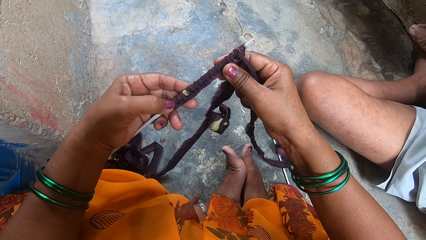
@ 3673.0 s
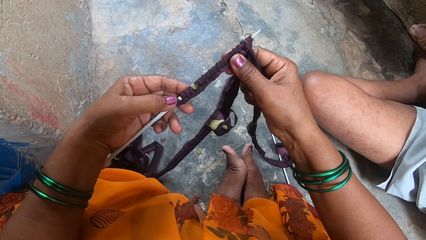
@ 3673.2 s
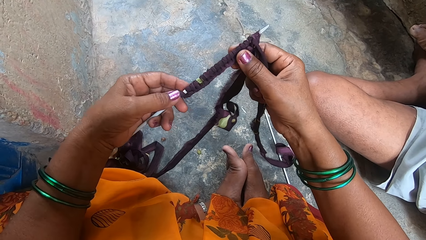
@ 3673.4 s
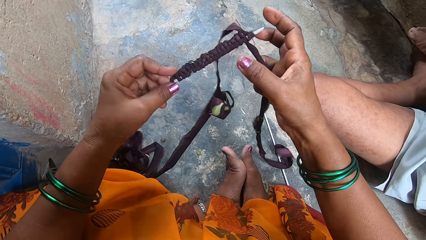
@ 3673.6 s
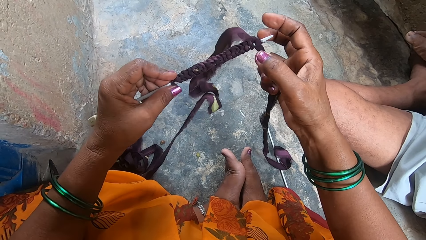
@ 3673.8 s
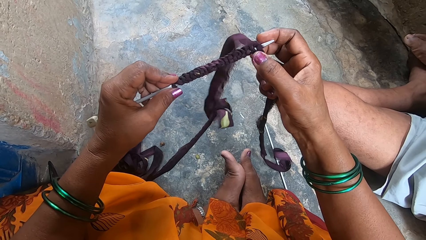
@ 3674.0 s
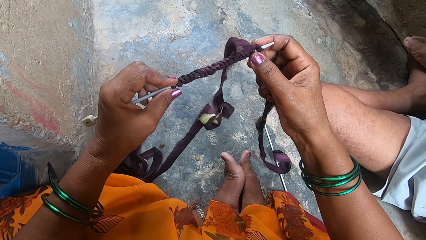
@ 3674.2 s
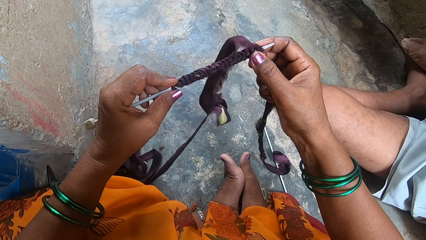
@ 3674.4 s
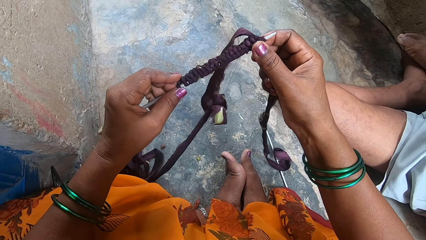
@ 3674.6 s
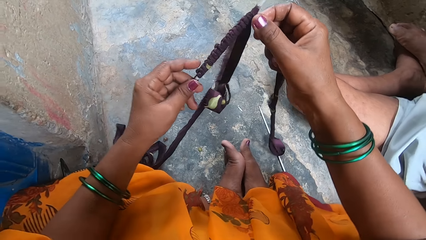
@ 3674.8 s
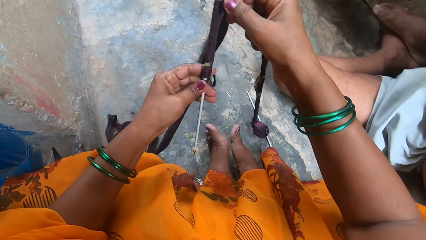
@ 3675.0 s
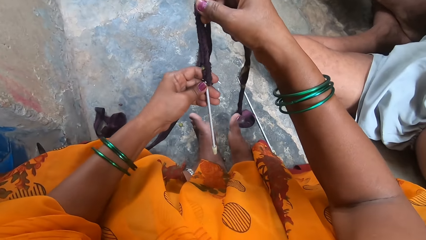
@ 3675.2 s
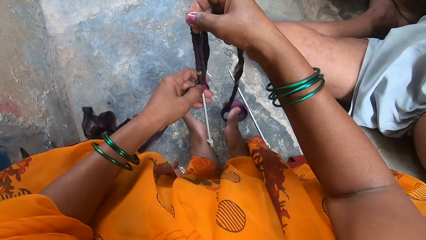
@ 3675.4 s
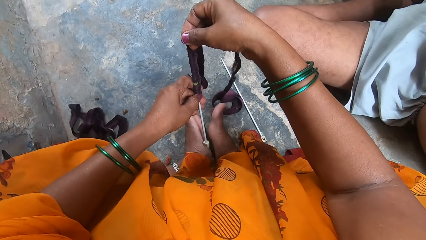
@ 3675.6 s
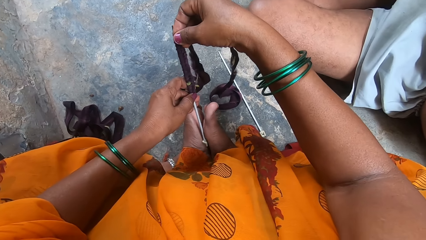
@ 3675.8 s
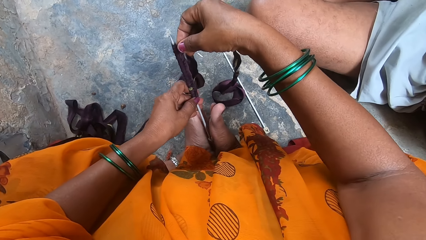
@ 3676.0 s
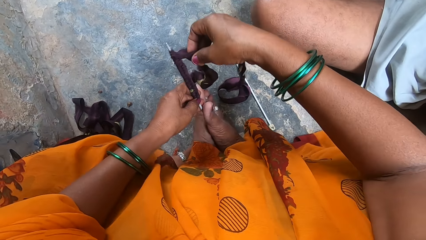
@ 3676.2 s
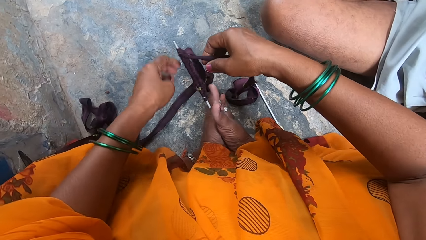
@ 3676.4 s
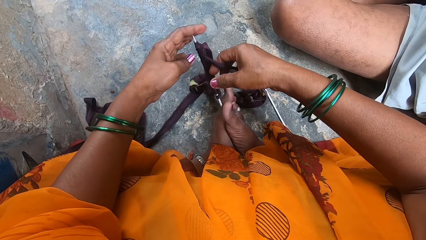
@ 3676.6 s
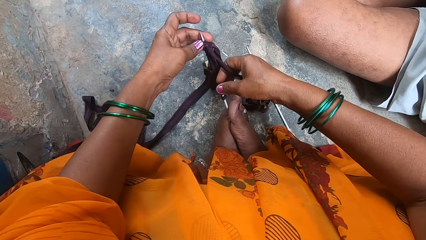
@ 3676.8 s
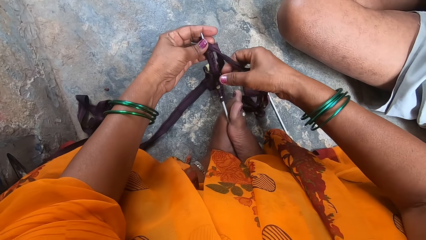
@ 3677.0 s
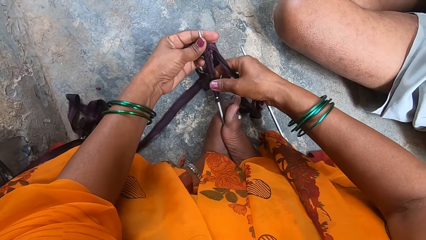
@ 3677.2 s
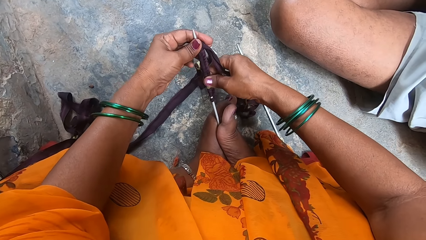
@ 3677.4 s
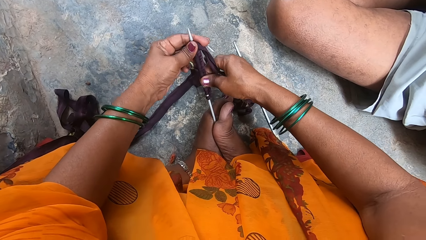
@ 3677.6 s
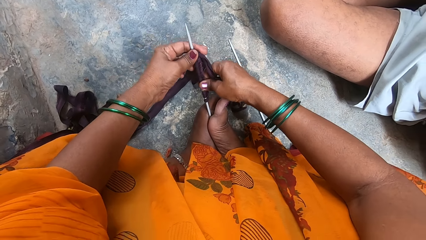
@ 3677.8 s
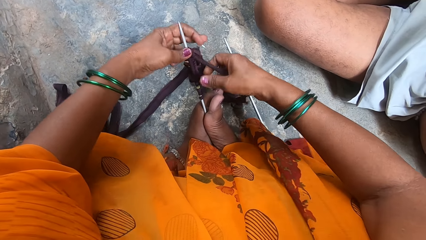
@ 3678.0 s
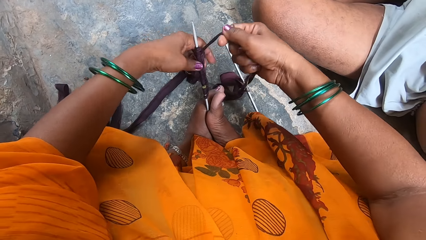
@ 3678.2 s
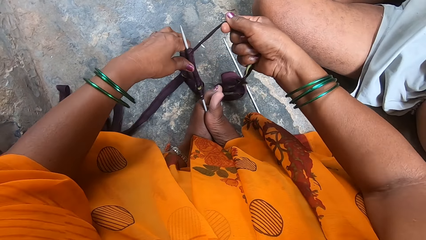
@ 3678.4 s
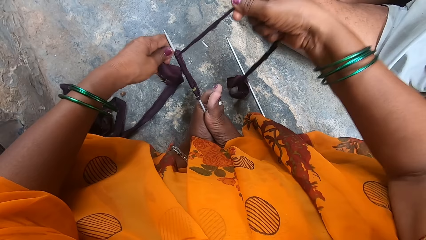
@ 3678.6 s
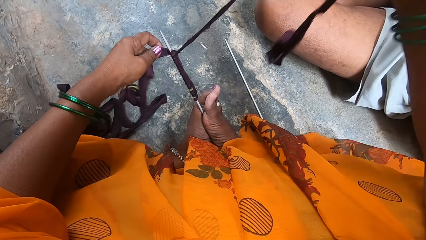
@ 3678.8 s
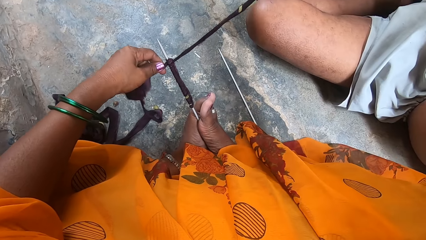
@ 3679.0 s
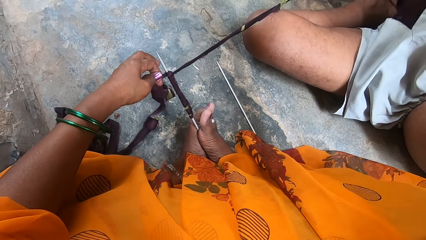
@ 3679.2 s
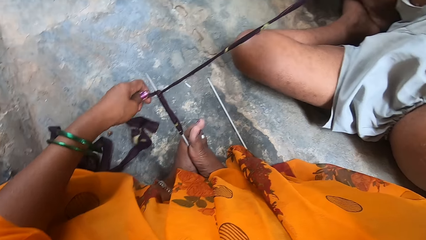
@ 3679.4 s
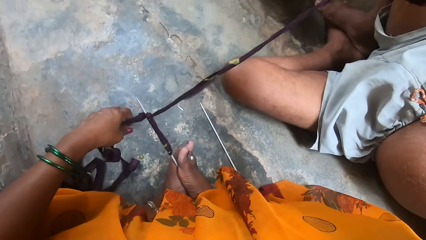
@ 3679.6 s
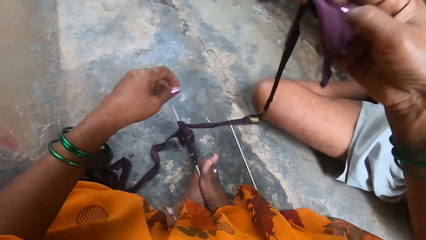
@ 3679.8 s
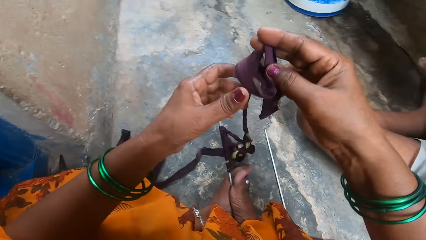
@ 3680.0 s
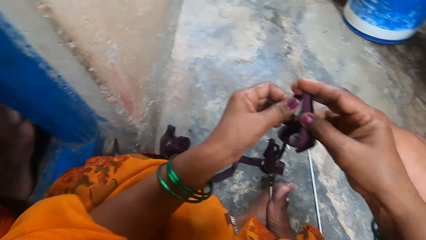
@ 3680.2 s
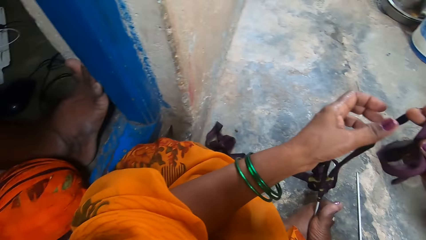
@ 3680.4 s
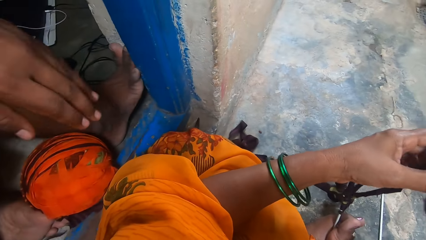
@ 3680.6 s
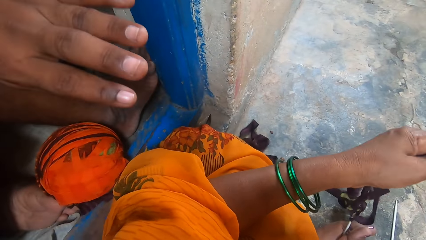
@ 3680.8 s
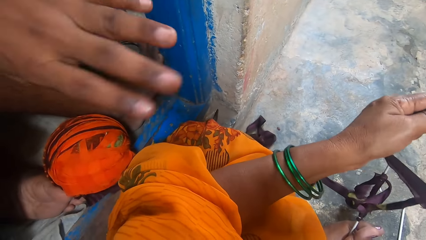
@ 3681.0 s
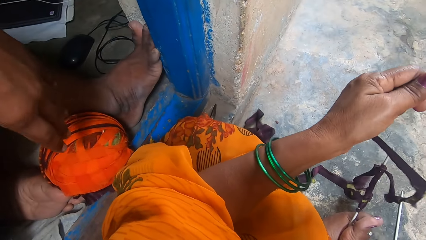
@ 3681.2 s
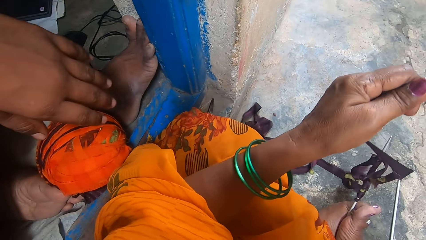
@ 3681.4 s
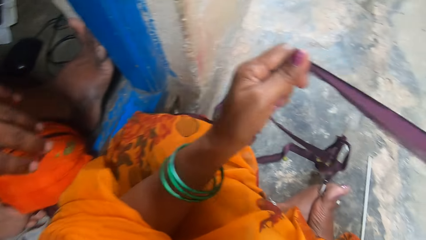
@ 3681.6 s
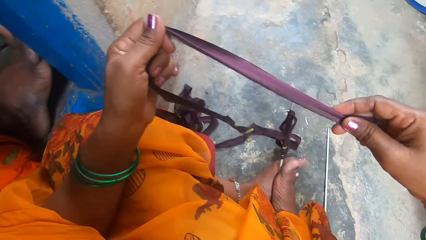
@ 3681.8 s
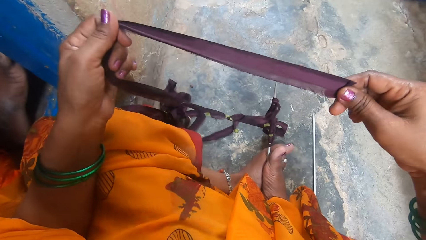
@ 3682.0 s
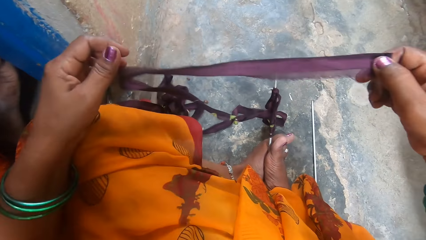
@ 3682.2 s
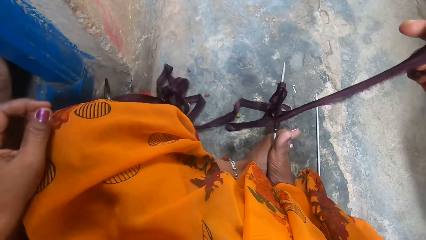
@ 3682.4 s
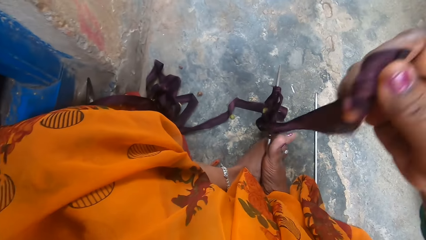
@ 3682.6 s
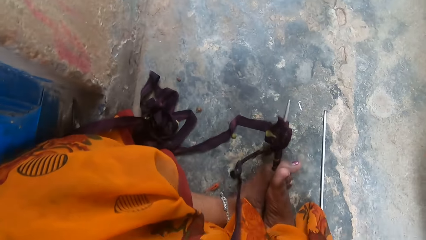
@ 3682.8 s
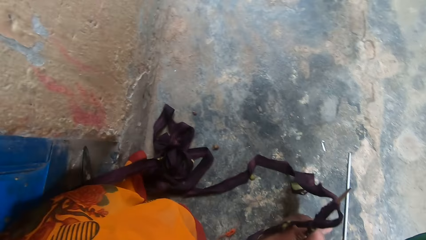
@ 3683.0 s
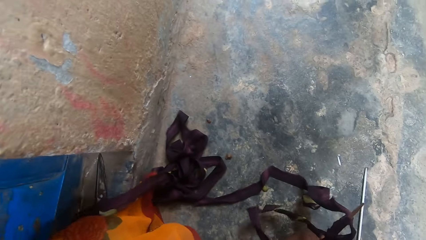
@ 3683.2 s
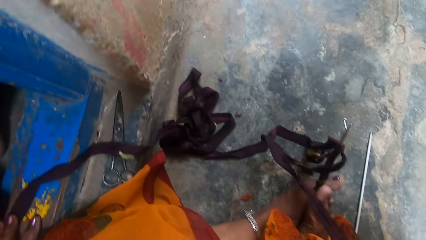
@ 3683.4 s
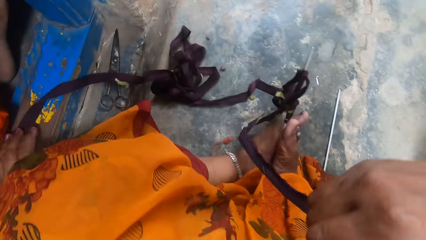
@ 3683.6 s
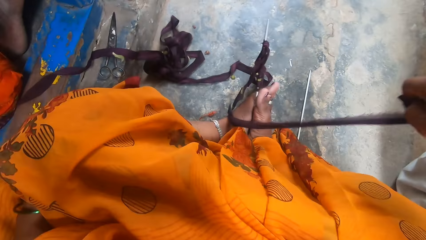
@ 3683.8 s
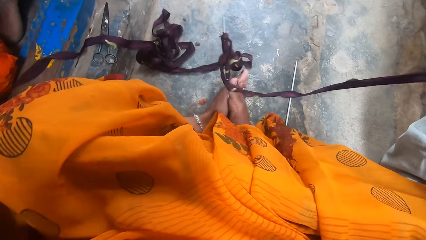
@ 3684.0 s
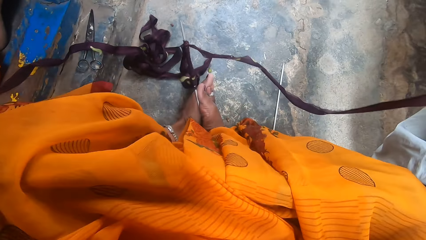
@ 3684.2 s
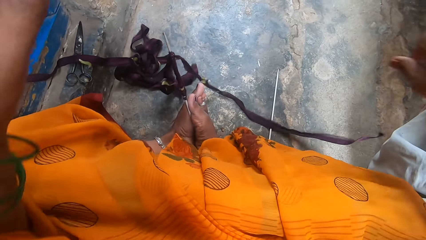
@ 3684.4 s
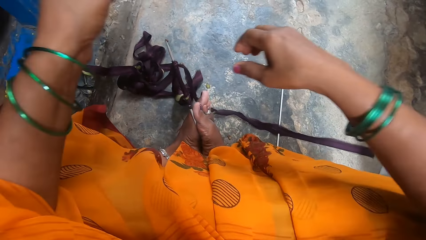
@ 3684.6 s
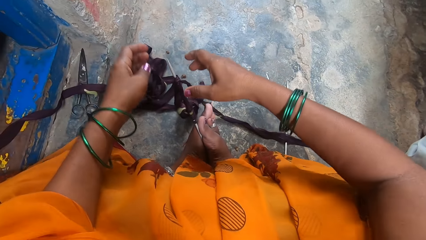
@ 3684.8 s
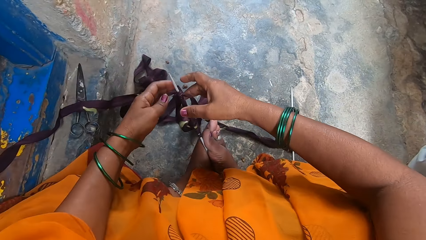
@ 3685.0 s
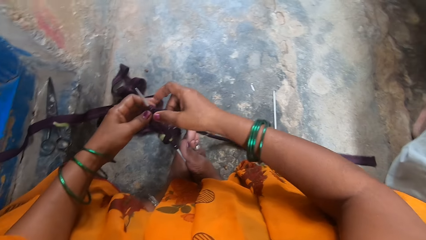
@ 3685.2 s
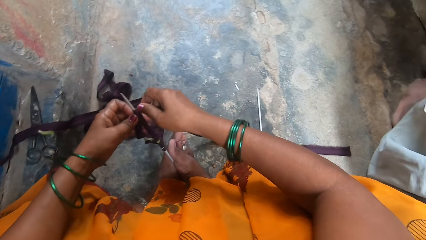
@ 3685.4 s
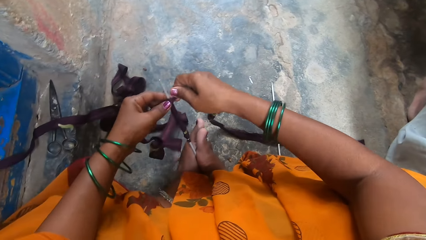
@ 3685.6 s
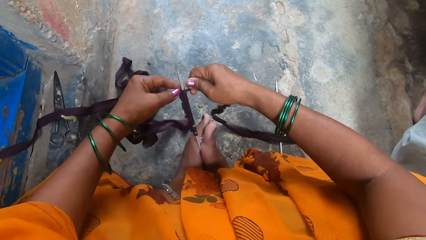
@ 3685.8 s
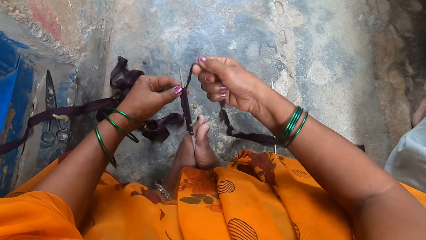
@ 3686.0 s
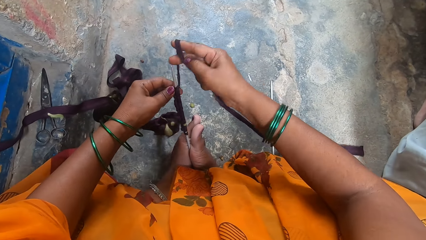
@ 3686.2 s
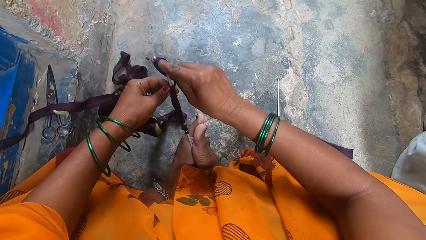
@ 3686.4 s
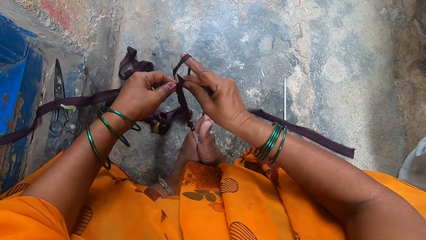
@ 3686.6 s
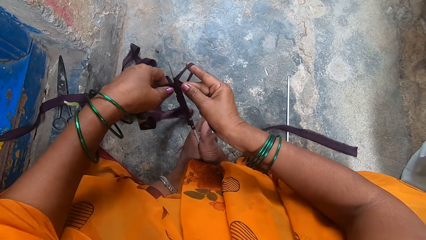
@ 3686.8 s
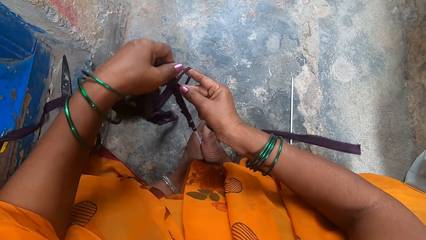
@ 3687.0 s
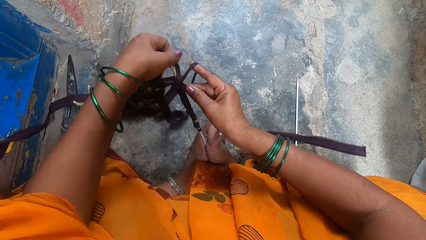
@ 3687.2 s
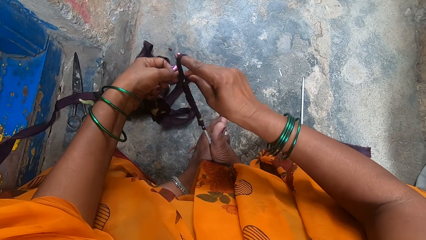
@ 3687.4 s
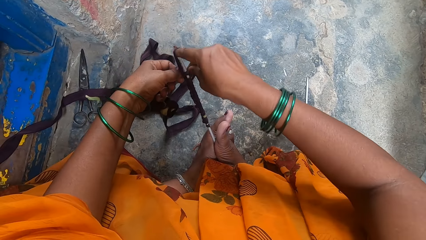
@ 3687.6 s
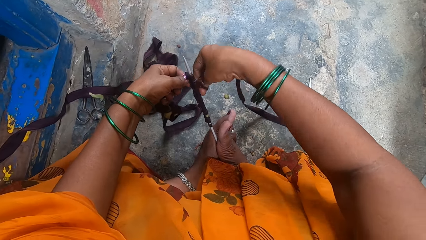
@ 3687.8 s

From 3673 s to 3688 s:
The camera wearer places the knitting pin between her feet. She adjusts the cloth strips tied to the knitting pin. She fixes the needle within the feet. A man waves his fingers. The camera wearer pulls the thread closer. She ties the cloth strip around the knitting pin. She knits a cloth with a knitting needle.
